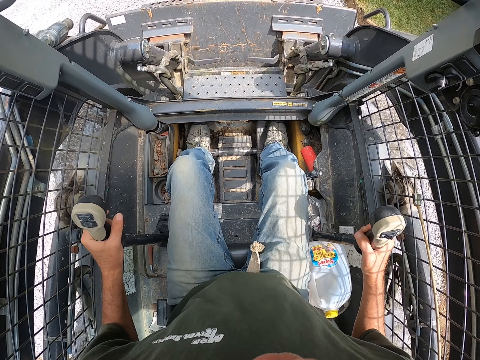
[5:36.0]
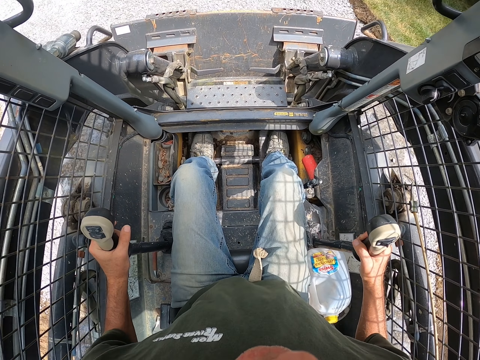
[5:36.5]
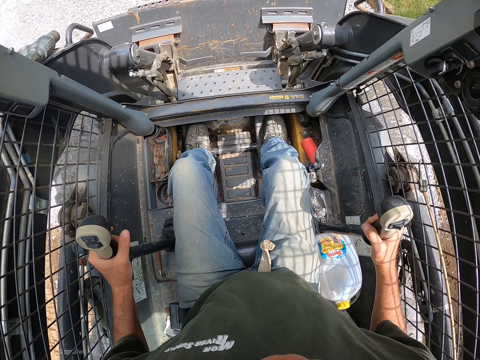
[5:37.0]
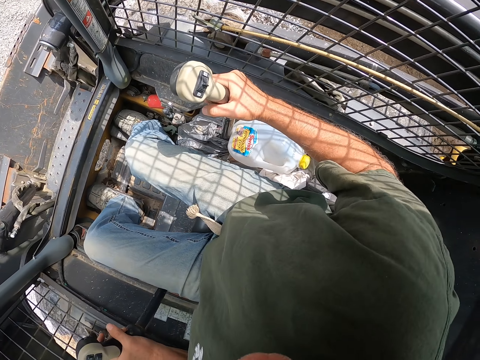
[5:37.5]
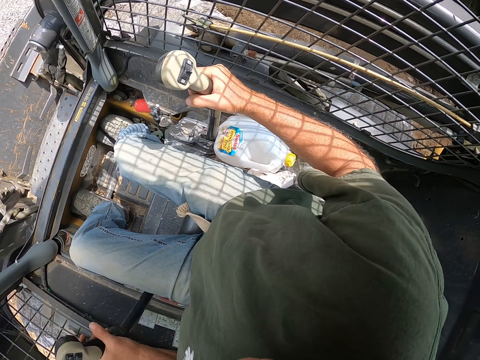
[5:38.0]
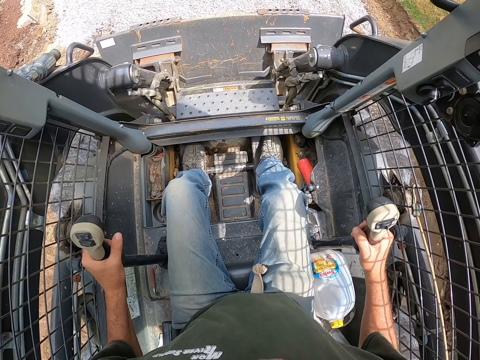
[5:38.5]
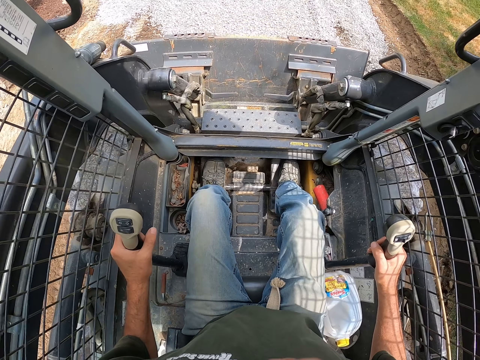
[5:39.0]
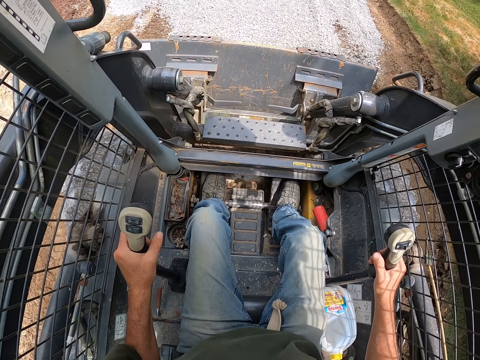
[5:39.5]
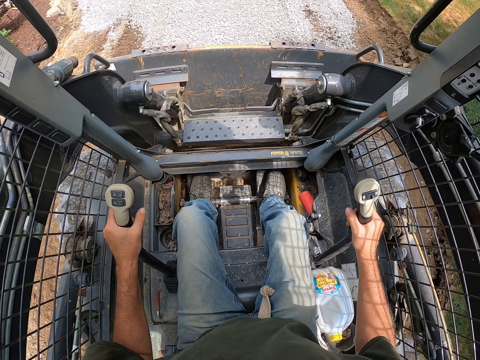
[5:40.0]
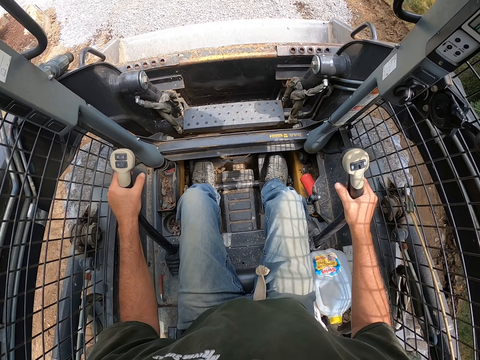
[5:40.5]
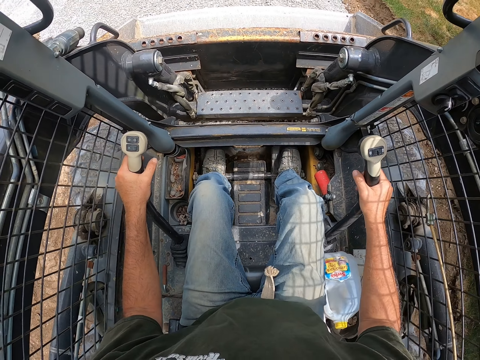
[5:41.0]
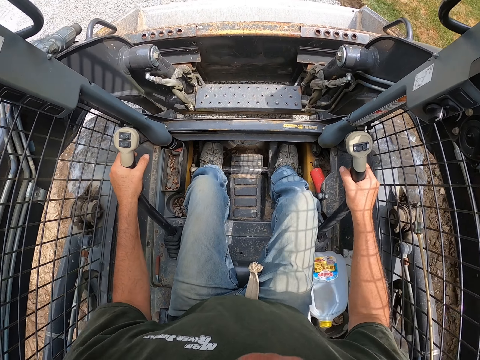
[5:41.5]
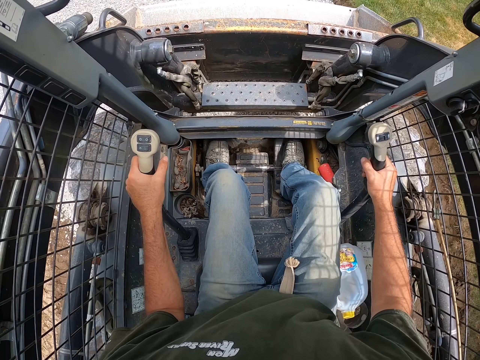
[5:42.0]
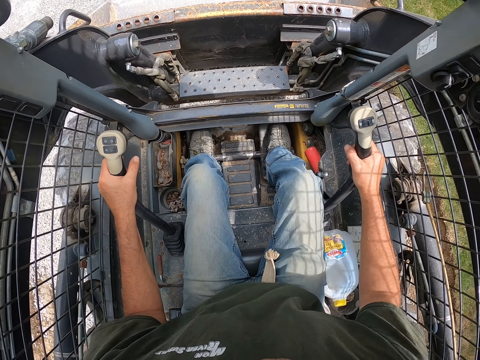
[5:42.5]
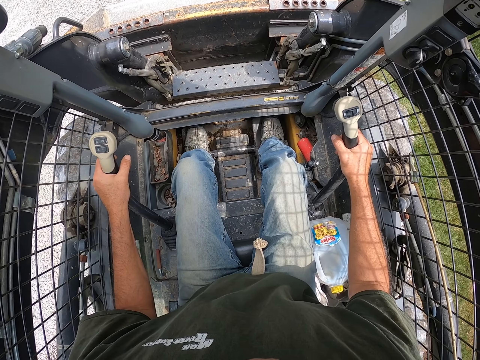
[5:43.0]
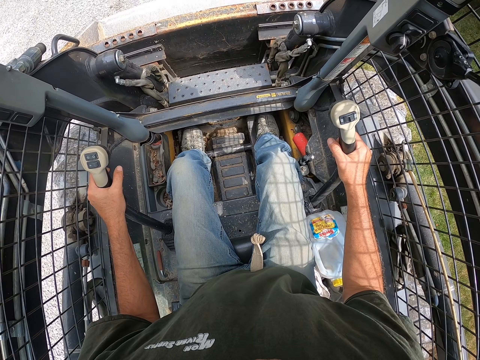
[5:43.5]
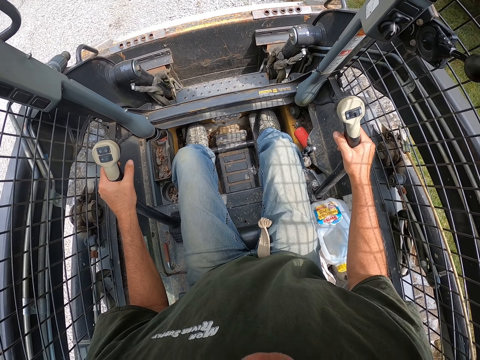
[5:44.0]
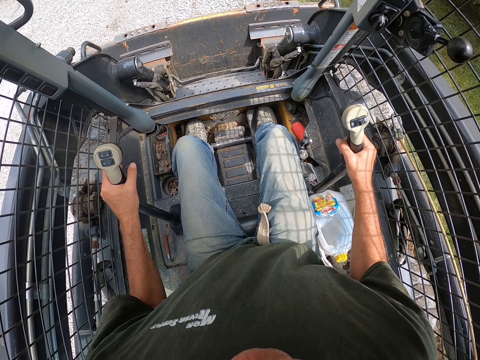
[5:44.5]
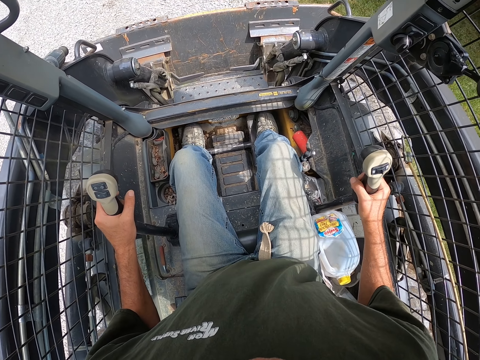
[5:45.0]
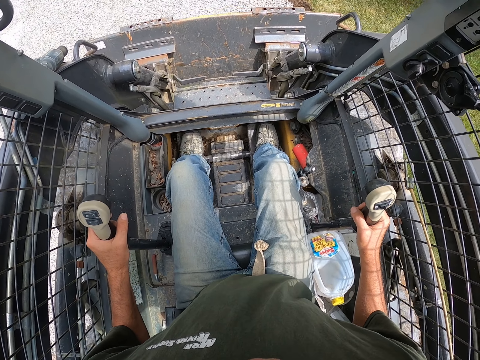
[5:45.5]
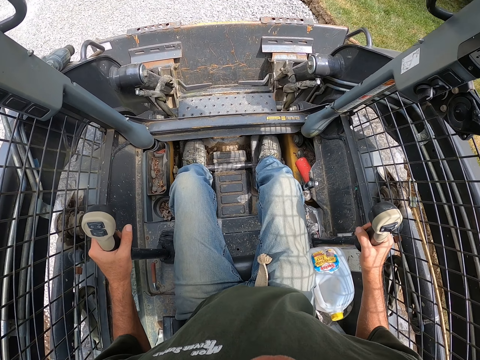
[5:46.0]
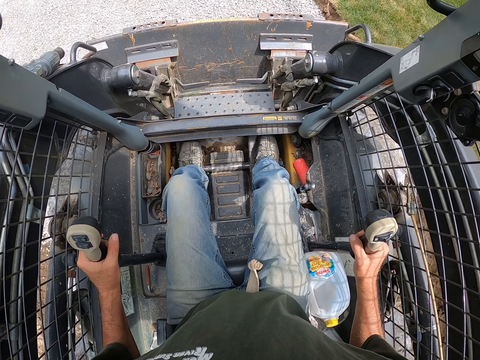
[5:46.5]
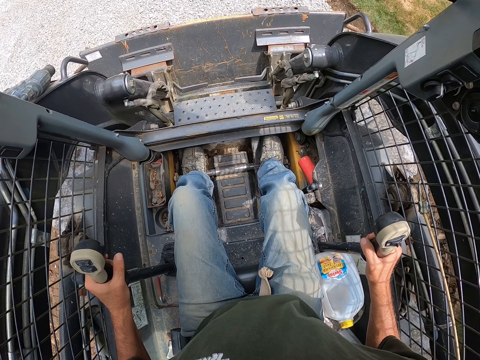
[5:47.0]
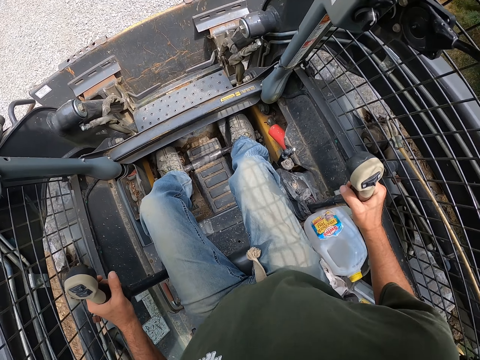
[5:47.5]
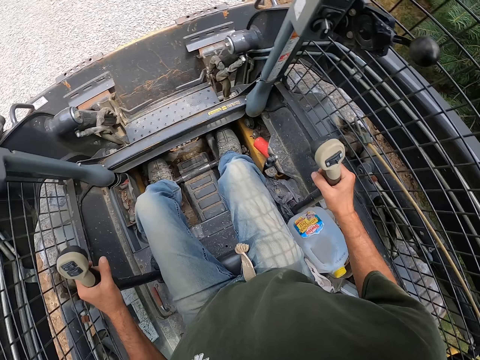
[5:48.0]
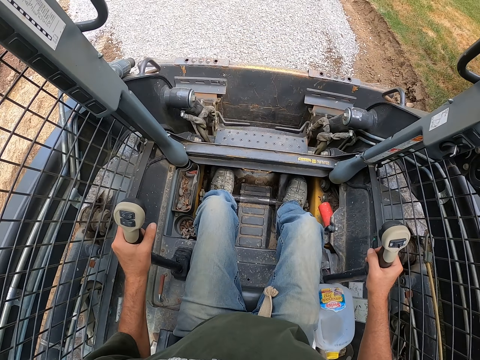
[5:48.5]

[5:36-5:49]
The camera wearer levels gravel with a skid steer. They look around the compound. They move the truck forward. They drive the truck backwards. They level the gravel with the skid steer.

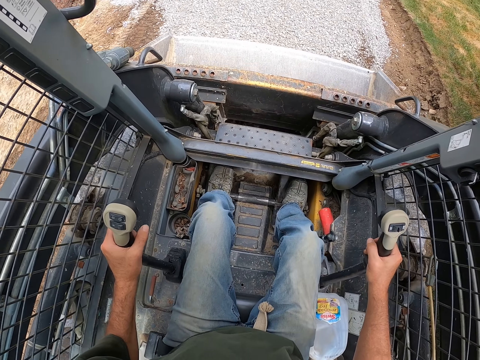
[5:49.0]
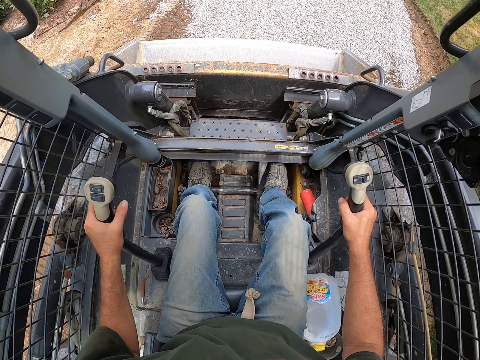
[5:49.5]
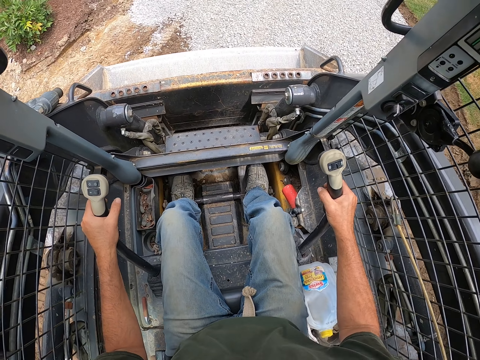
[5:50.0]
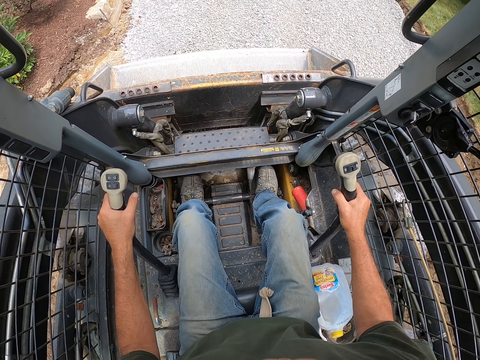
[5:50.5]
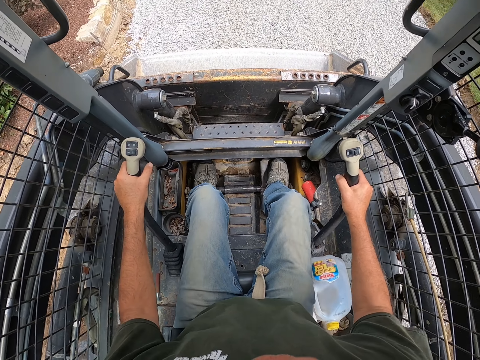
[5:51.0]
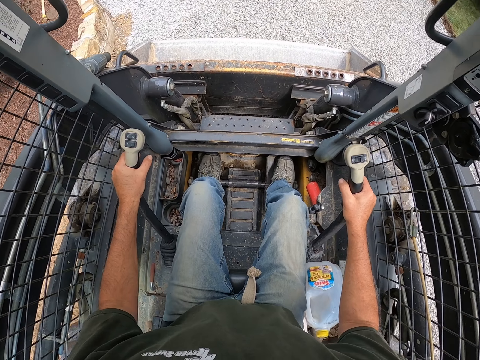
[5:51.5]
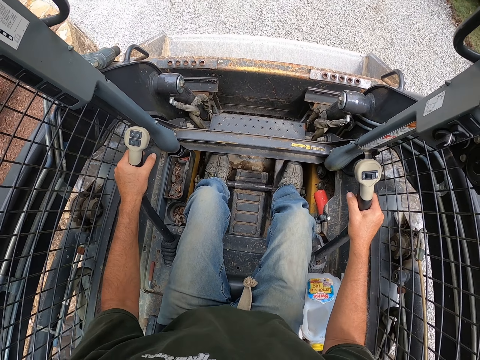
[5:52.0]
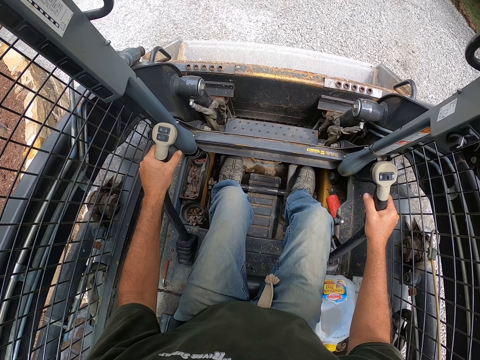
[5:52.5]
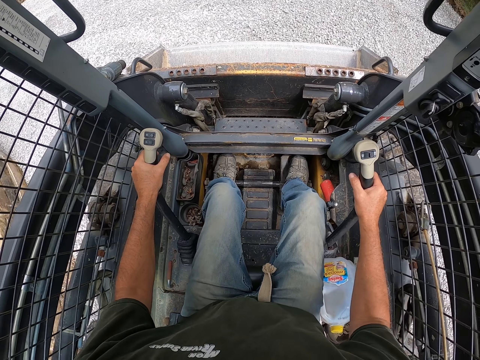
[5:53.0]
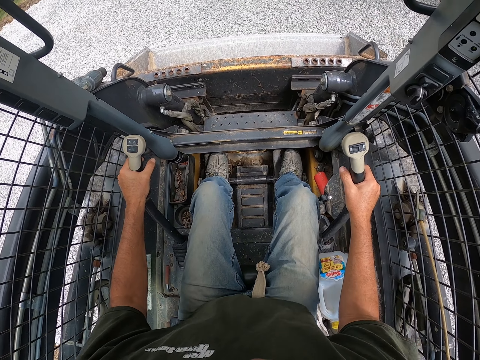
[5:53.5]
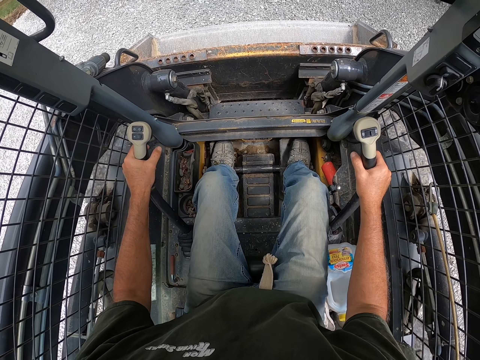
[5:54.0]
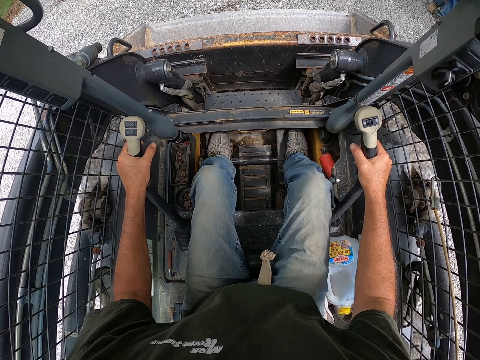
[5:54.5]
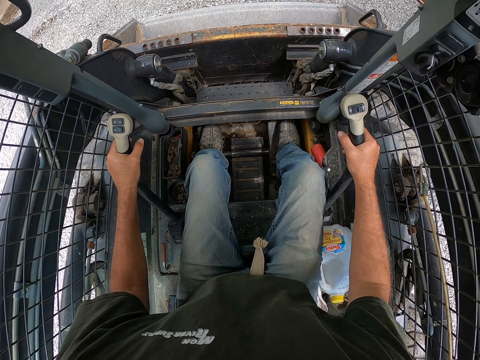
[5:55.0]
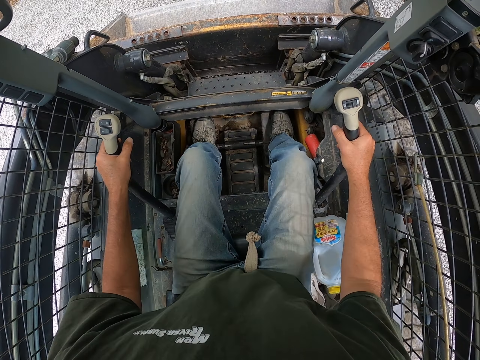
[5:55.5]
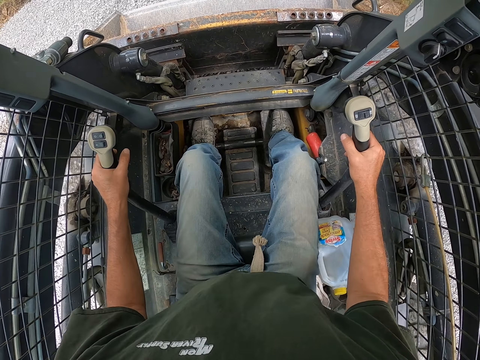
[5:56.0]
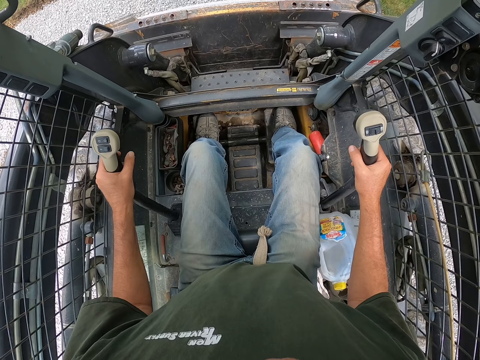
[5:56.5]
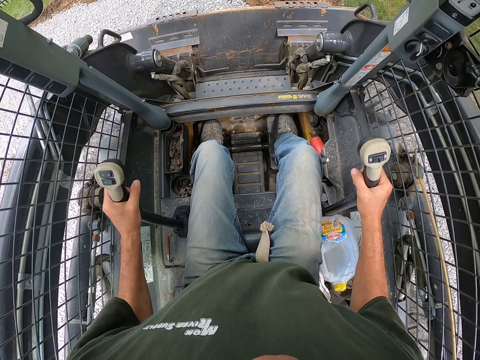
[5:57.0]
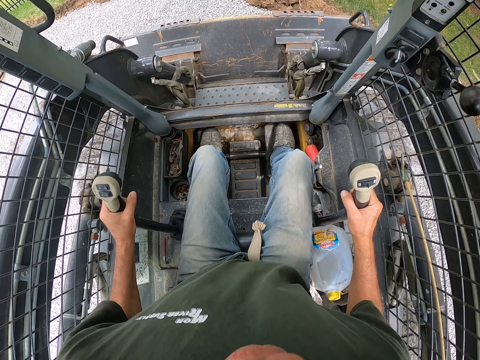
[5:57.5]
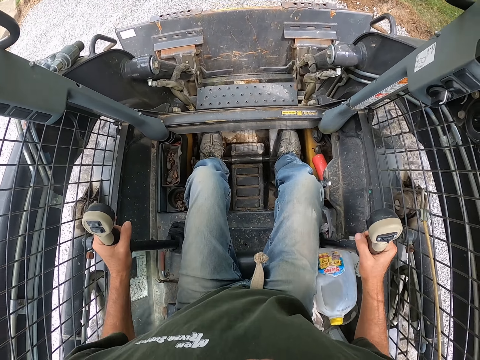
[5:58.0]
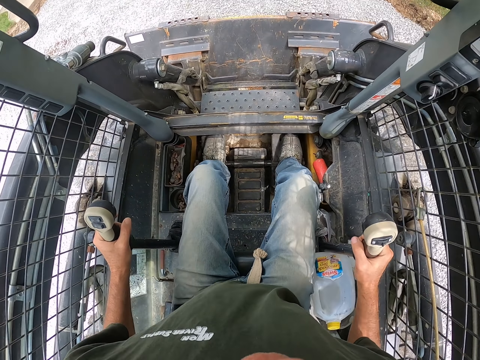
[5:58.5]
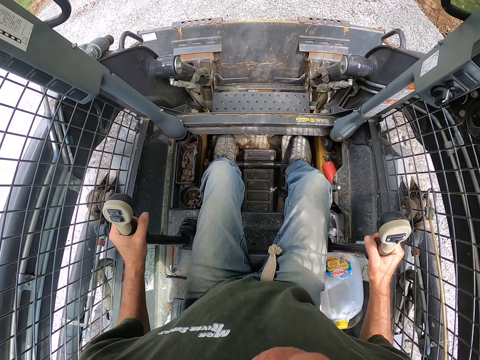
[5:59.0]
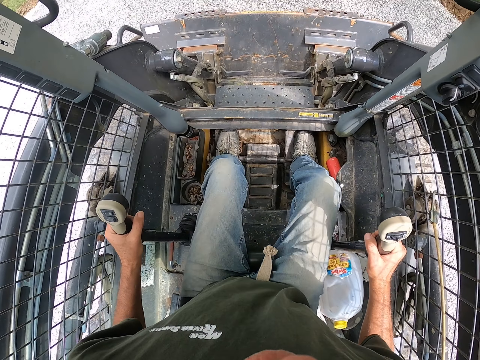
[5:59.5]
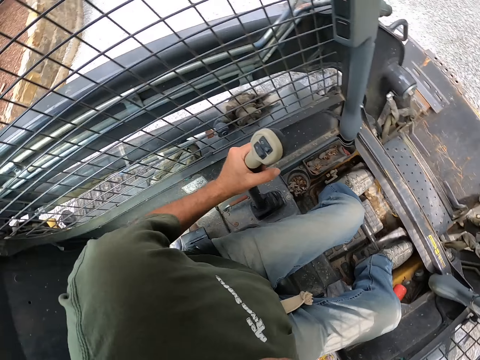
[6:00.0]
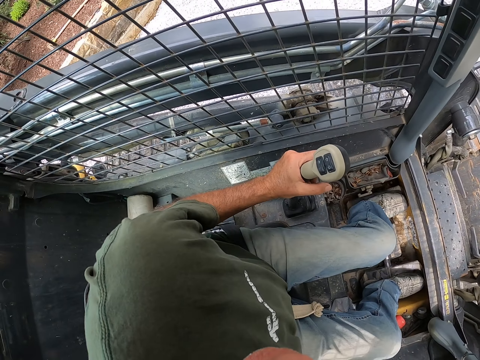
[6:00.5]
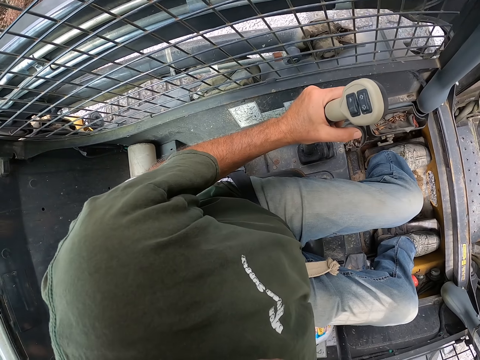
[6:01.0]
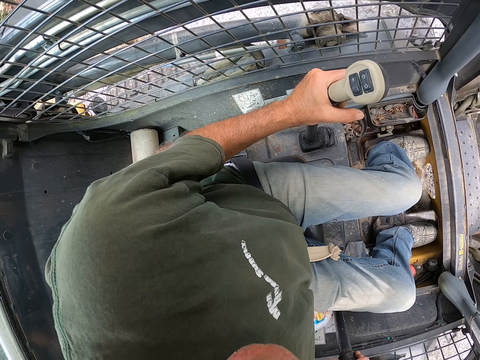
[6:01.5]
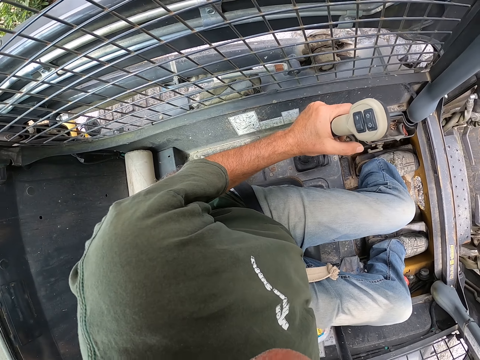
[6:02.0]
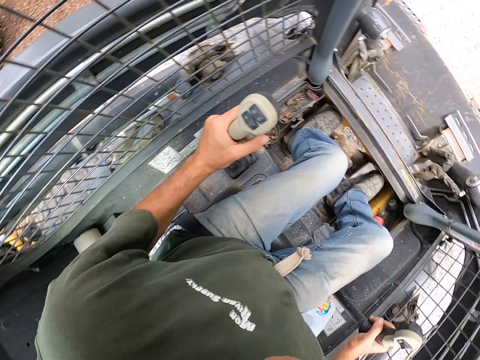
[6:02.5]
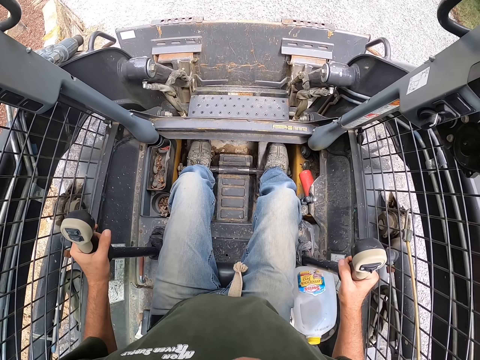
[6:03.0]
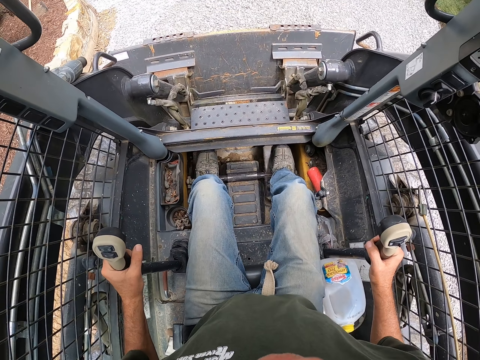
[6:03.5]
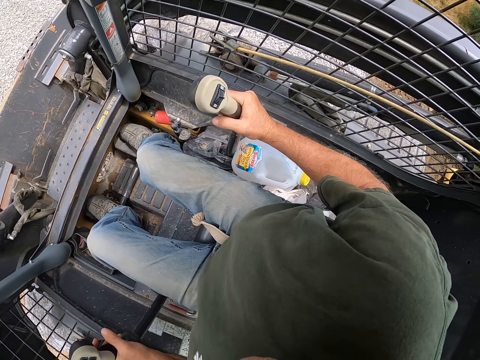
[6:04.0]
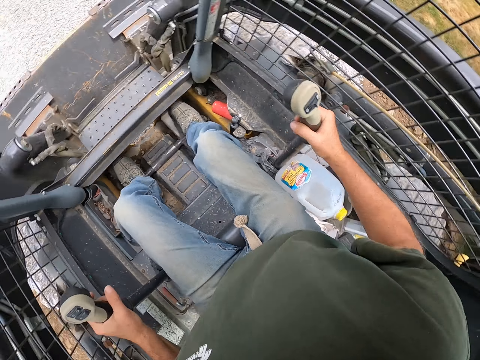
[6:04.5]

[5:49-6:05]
The camera wearer moves the truck forward. They drive the truck, fixing the gravel on the ground. They move the truck forward. They level the gravel with a skid steer. They look around the compound.
